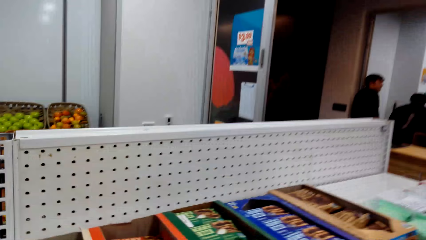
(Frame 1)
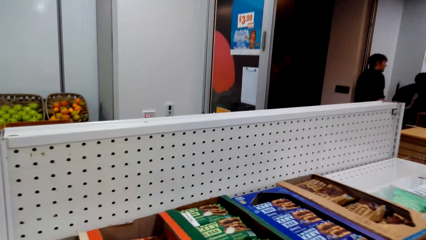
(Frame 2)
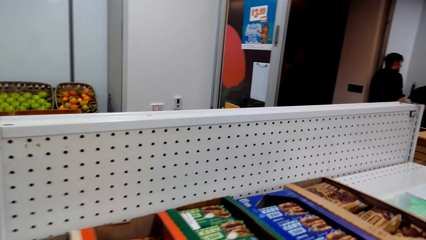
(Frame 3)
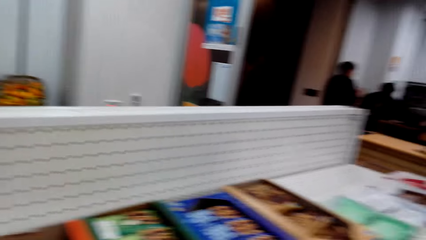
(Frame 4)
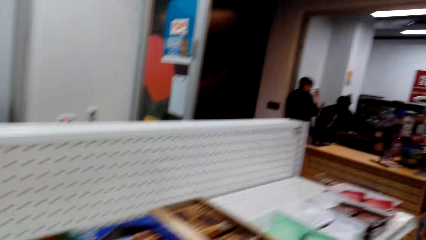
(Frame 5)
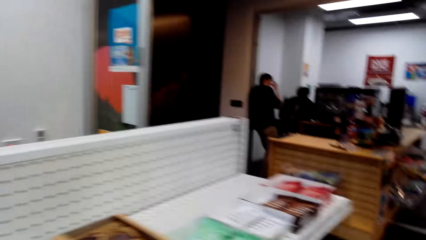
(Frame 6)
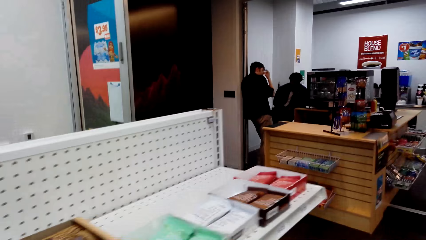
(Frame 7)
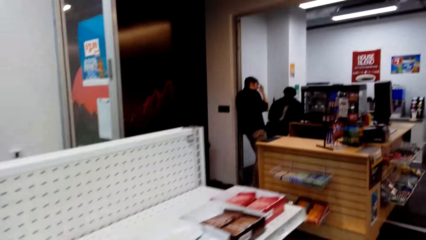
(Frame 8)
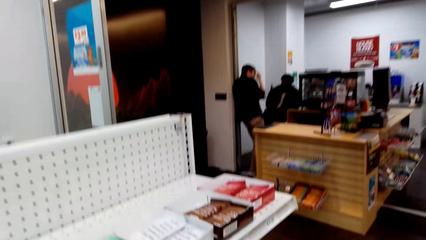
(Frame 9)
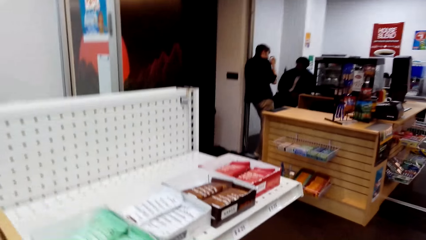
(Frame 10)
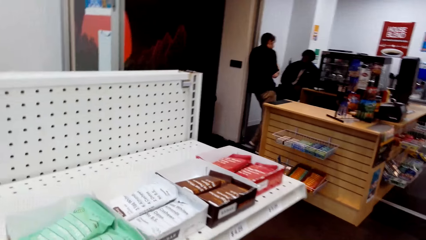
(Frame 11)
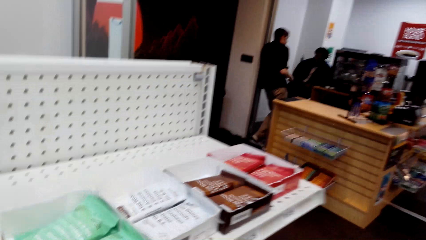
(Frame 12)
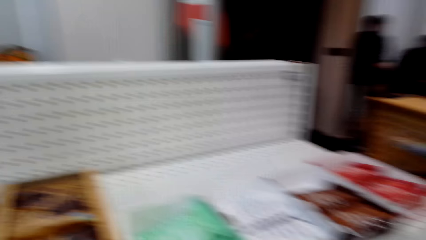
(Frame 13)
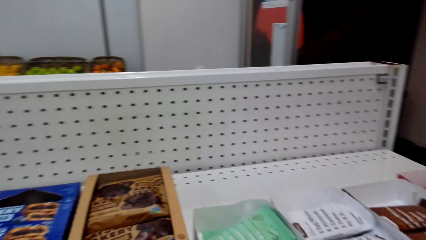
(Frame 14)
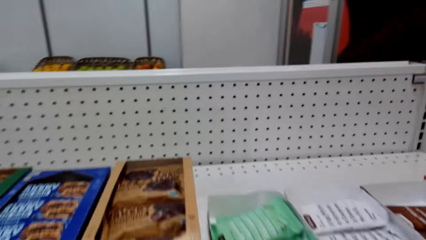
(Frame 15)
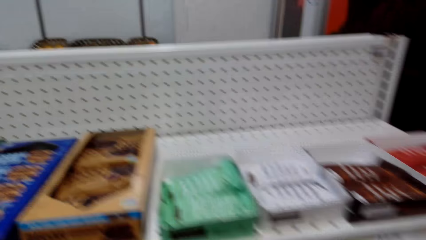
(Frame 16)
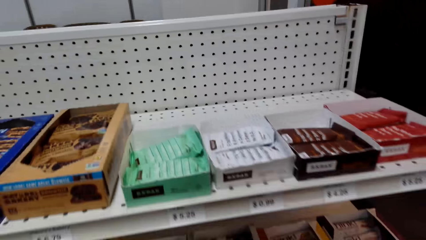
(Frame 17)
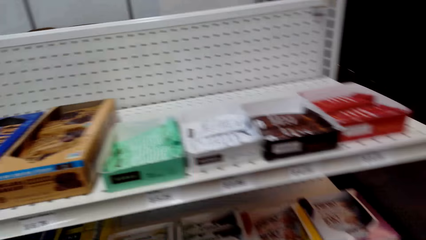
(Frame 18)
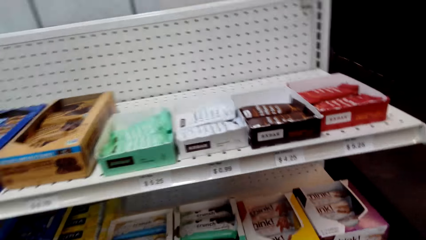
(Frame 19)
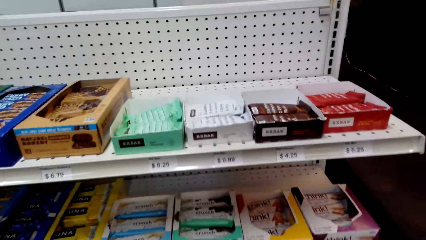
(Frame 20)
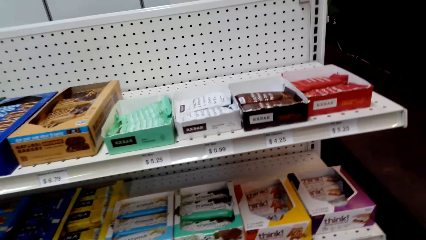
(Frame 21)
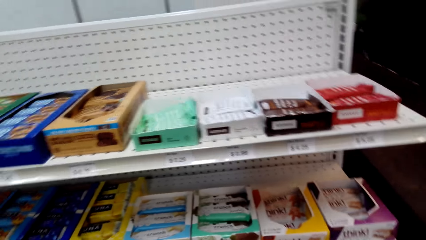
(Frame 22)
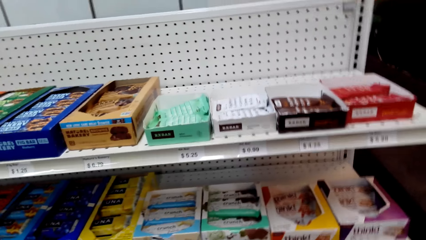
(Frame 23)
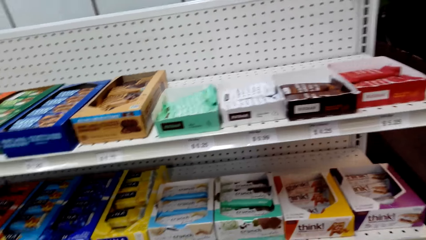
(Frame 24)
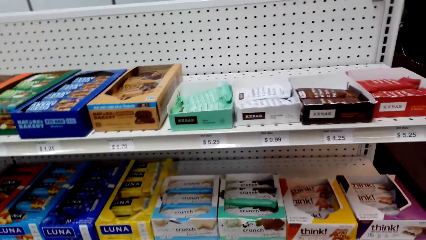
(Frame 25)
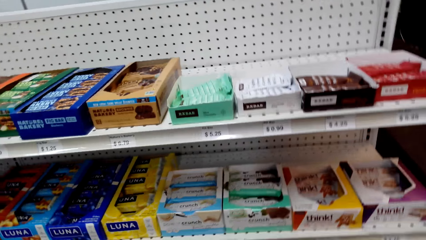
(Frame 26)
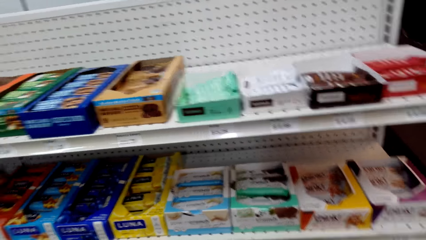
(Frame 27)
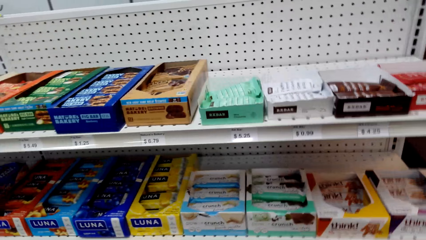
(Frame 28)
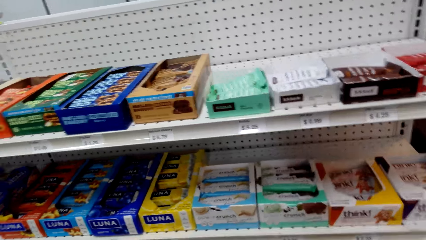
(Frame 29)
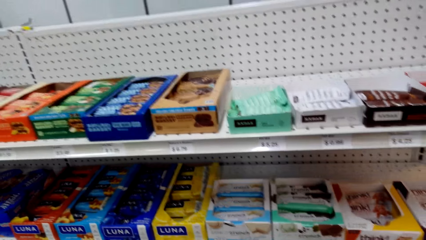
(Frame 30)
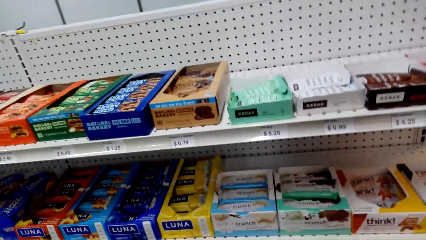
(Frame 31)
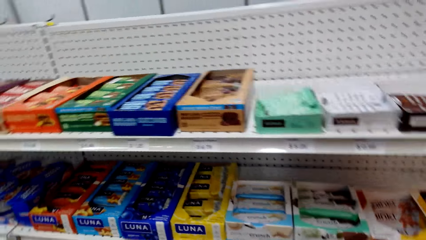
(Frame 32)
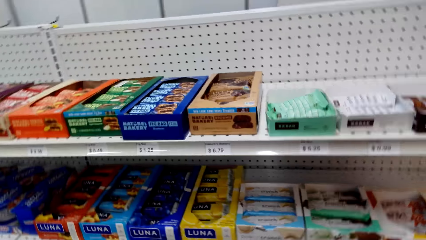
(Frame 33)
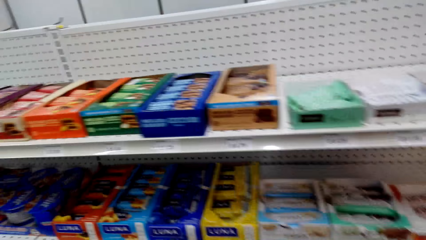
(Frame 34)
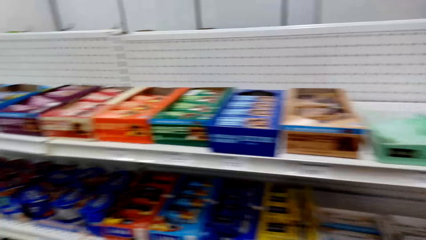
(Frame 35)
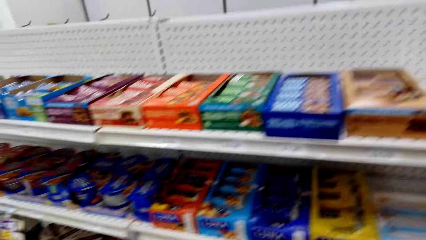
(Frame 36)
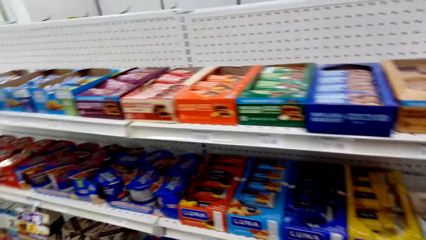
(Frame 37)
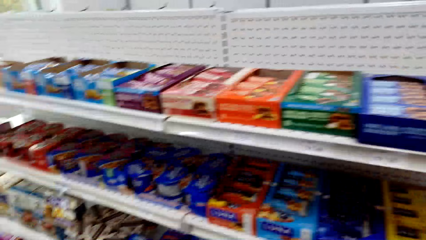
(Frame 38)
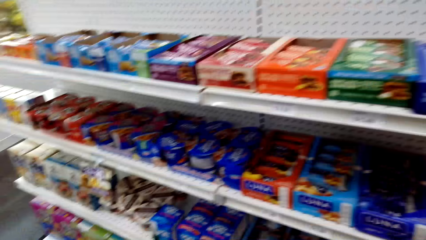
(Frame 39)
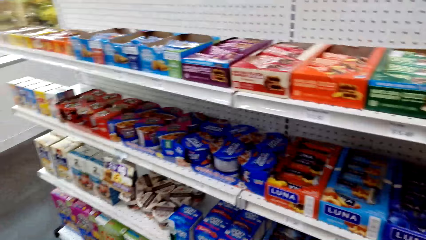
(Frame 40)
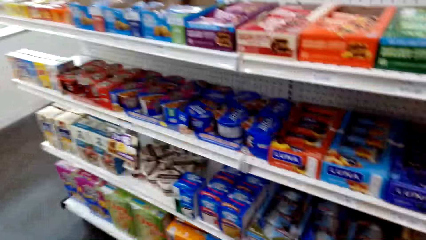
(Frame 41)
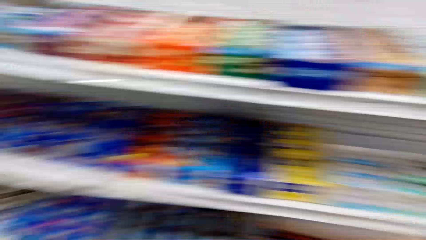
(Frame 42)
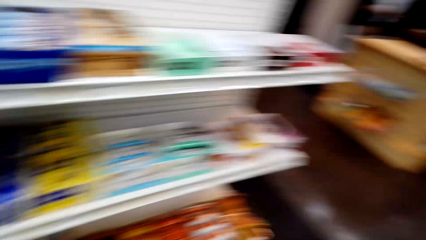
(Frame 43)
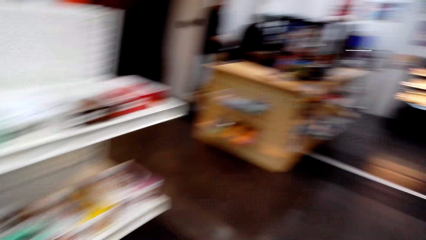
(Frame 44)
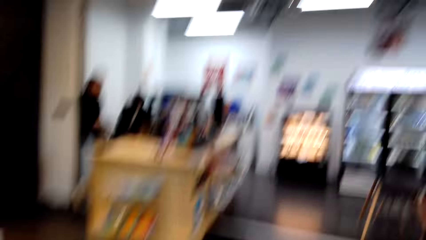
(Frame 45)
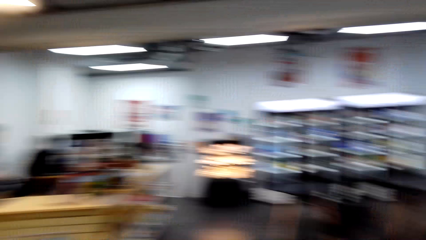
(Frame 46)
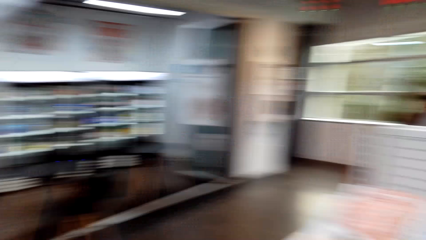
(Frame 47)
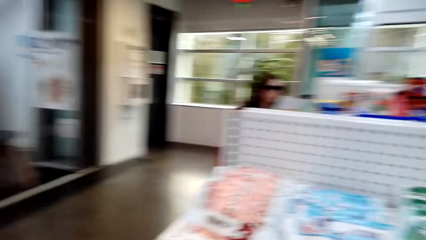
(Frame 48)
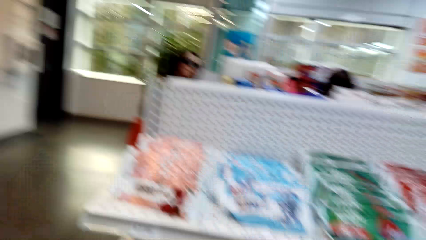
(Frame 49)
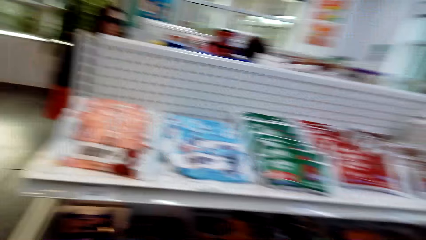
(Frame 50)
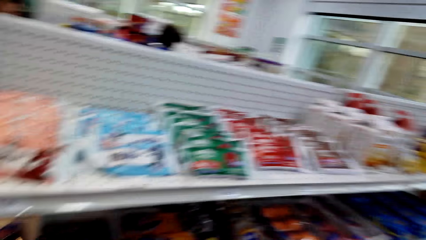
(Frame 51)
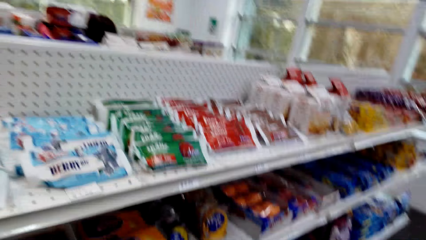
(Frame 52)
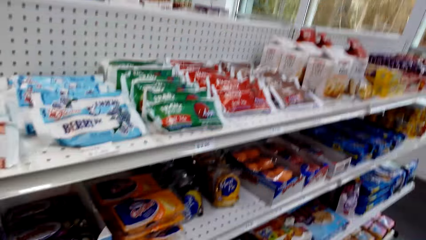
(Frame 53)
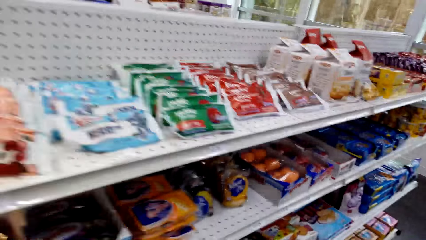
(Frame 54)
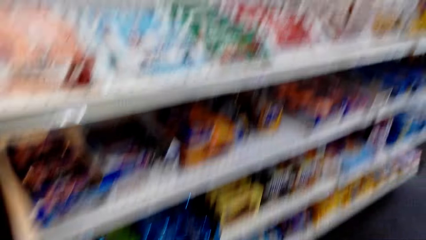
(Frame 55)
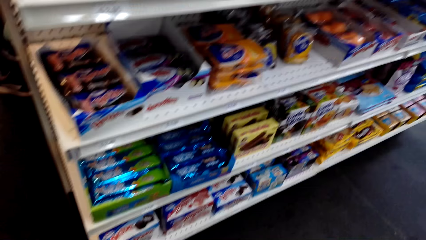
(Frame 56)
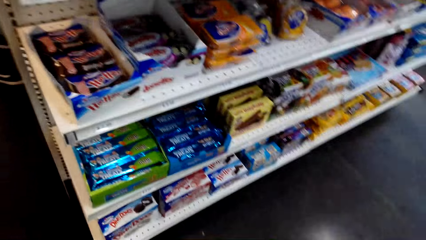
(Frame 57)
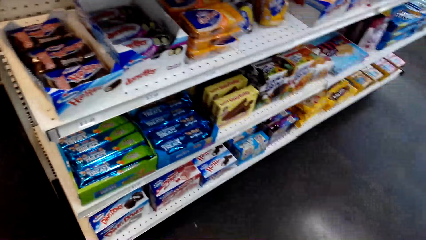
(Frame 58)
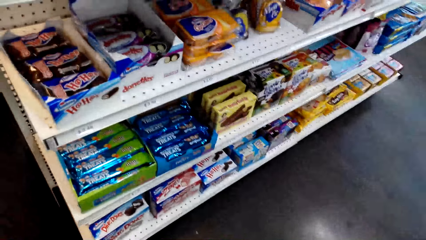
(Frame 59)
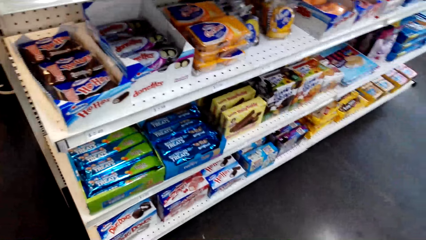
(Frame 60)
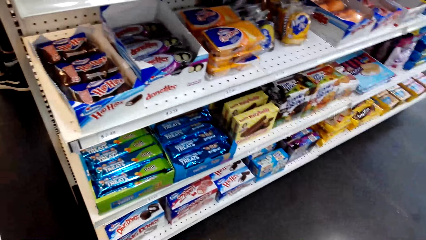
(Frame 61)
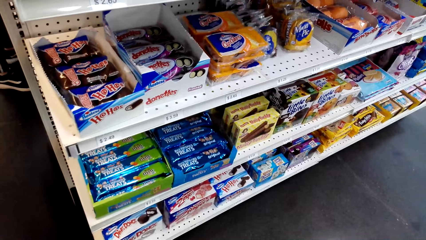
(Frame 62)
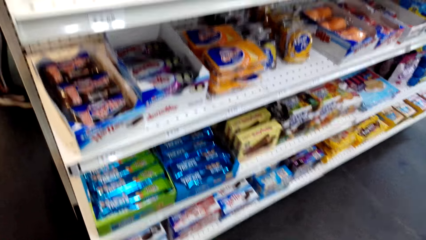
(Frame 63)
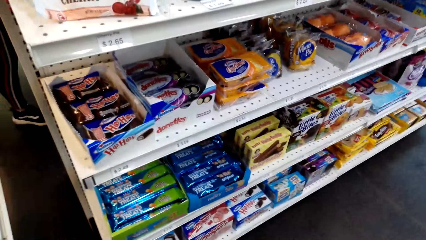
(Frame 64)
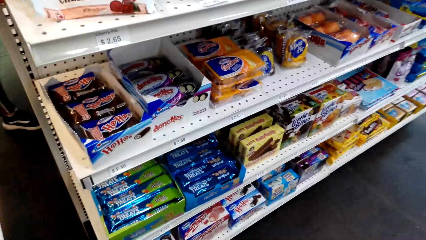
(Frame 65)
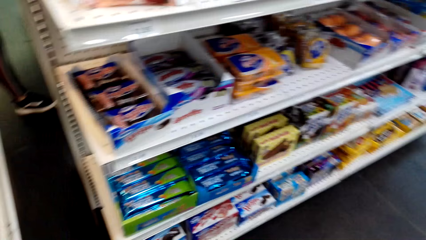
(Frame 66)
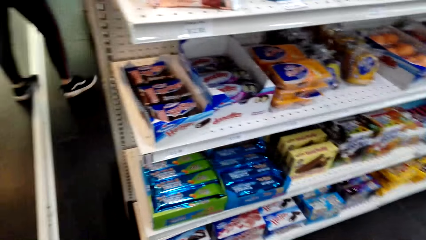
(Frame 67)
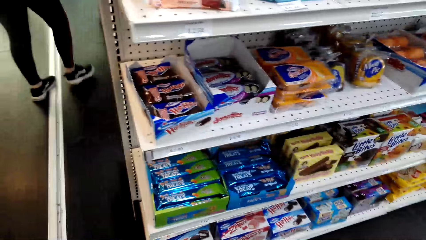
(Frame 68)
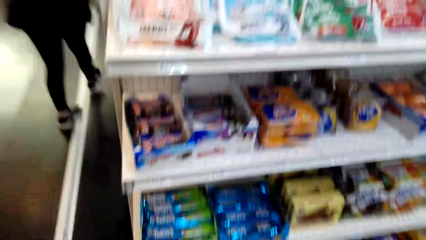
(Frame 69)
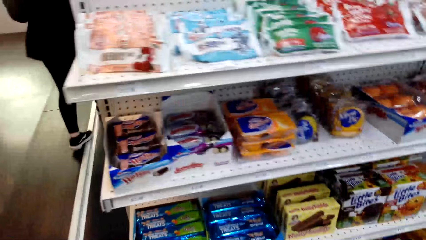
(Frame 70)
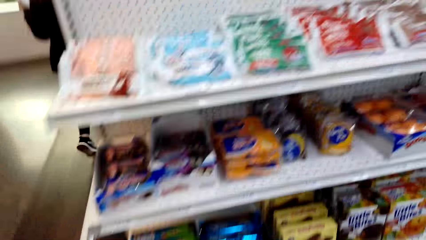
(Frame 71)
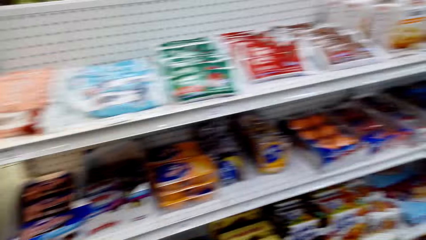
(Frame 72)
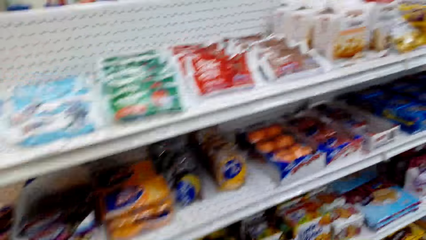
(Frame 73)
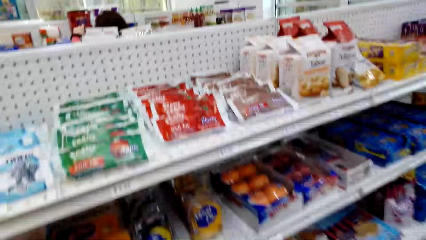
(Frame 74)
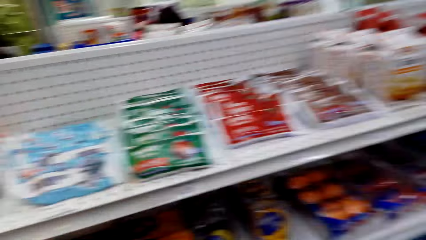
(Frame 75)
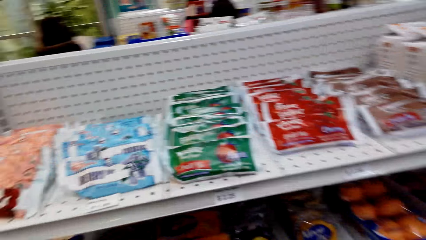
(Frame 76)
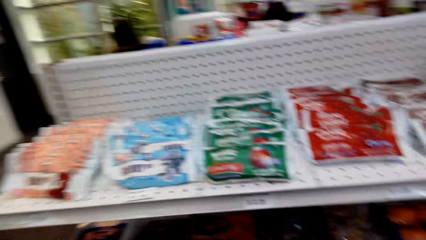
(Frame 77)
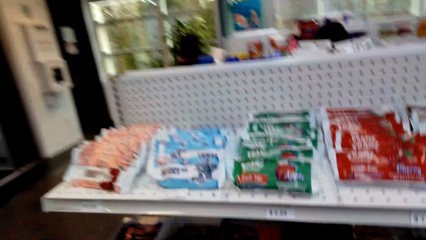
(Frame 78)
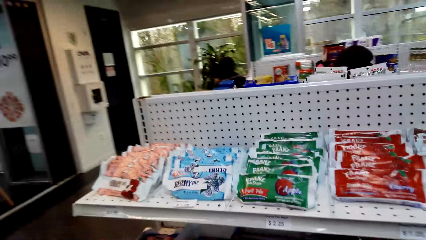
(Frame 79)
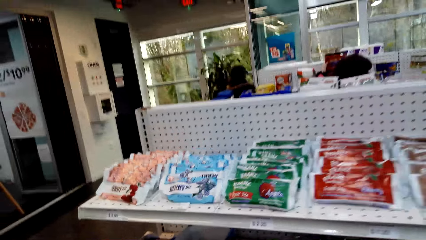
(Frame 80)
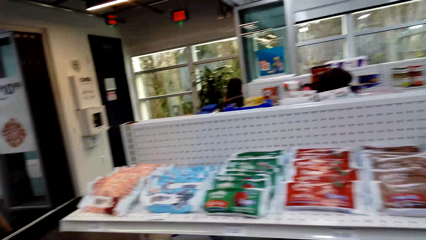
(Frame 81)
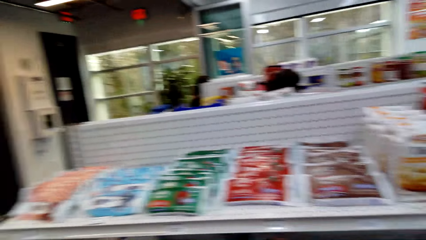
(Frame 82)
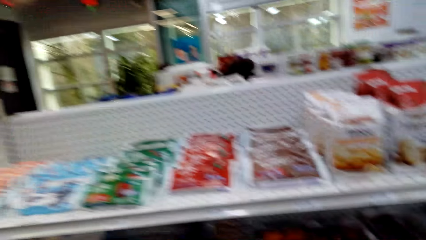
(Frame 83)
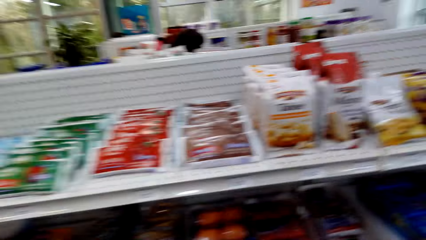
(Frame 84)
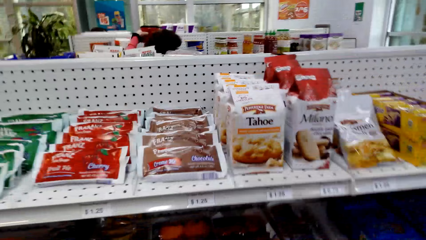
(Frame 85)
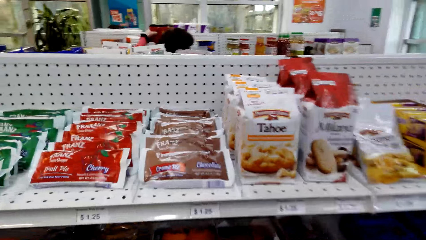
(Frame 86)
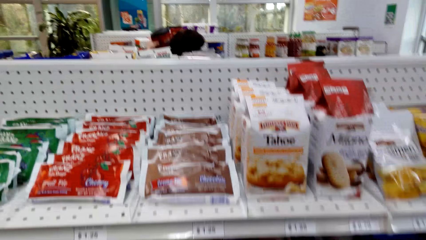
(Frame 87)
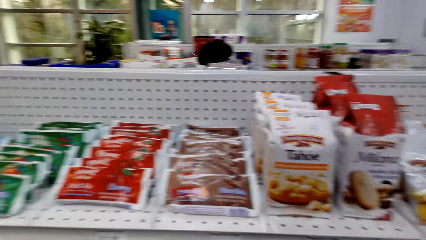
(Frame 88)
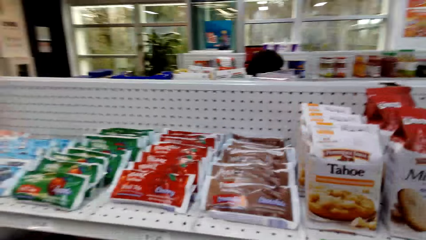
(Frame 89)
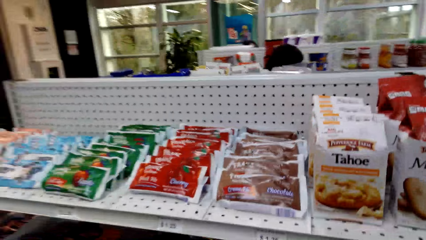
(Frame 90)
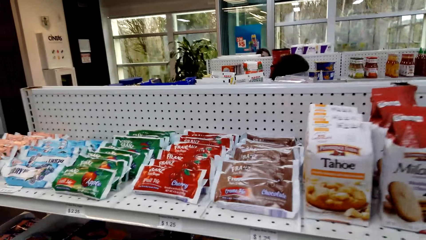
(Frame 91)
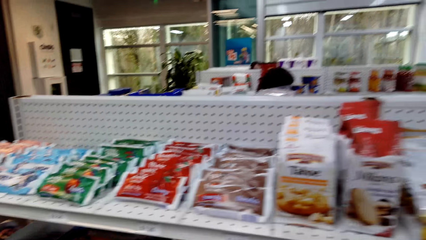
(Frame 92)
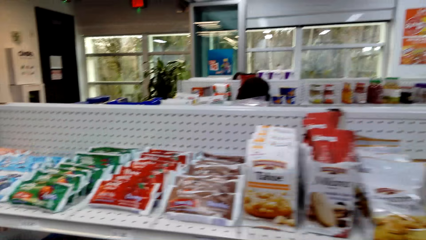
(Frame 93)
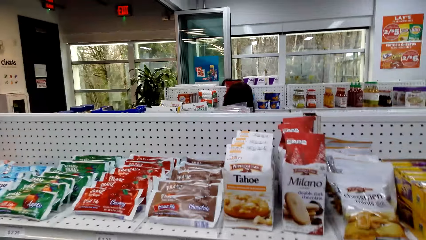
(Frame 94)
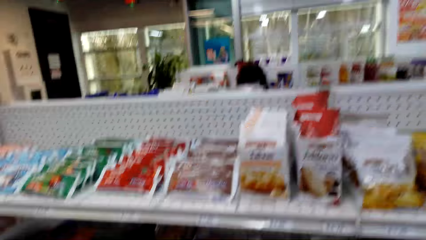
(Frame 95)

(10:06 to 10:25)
The camera wearer walks in the supermarket. They look around. They look around again. They sing.
